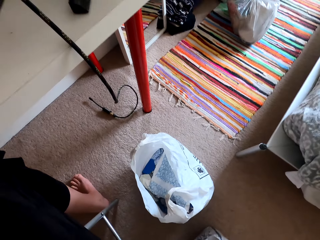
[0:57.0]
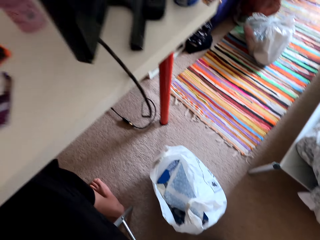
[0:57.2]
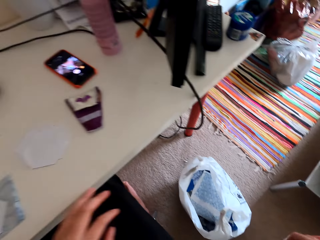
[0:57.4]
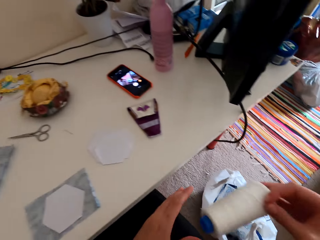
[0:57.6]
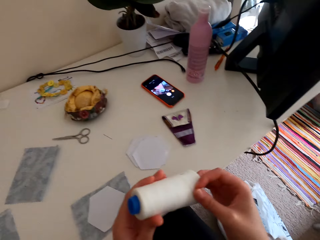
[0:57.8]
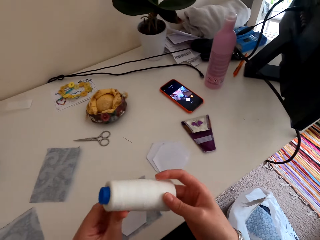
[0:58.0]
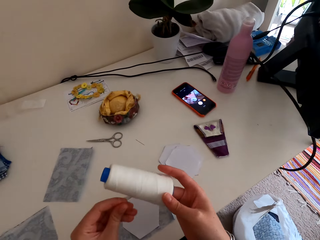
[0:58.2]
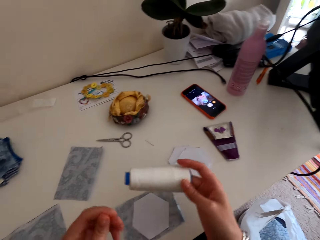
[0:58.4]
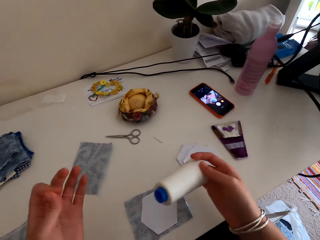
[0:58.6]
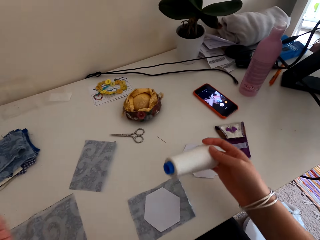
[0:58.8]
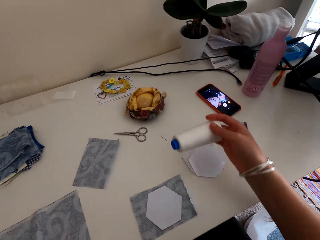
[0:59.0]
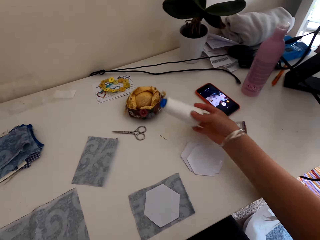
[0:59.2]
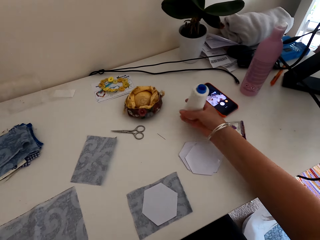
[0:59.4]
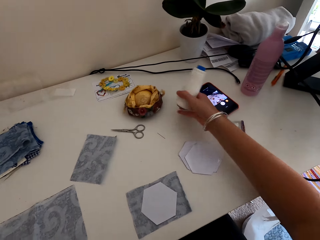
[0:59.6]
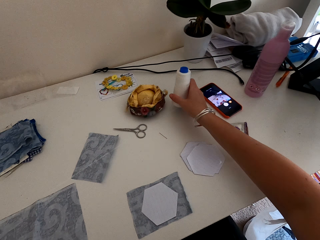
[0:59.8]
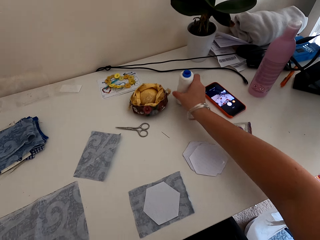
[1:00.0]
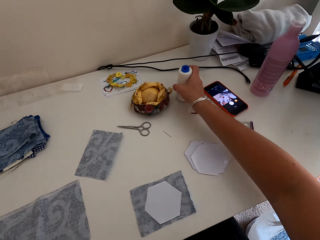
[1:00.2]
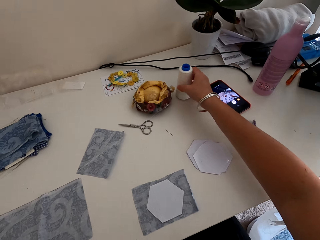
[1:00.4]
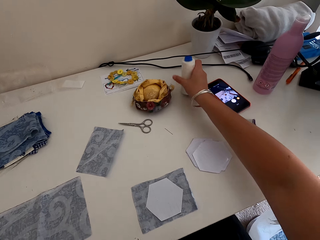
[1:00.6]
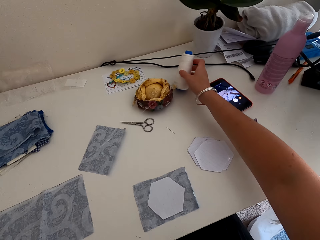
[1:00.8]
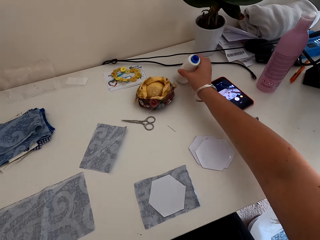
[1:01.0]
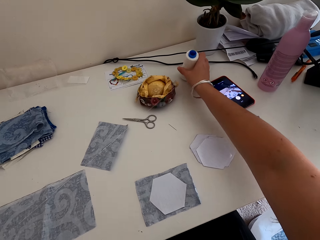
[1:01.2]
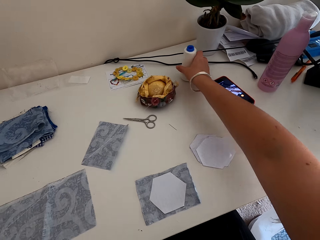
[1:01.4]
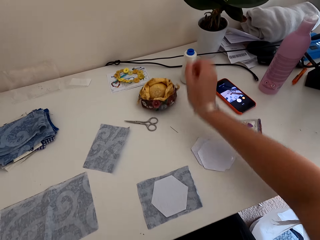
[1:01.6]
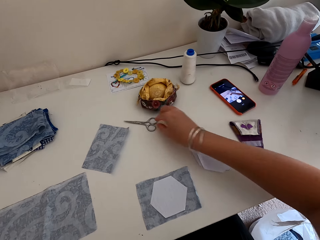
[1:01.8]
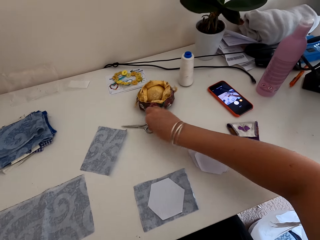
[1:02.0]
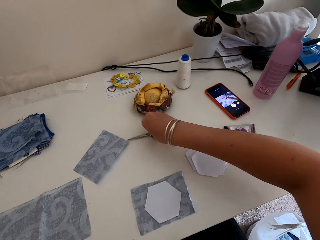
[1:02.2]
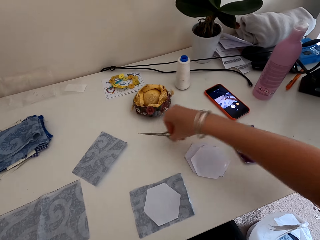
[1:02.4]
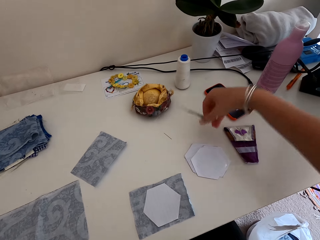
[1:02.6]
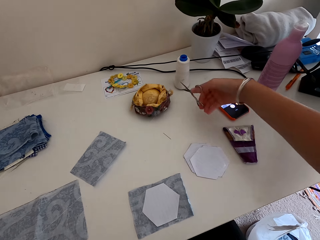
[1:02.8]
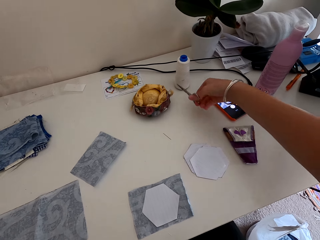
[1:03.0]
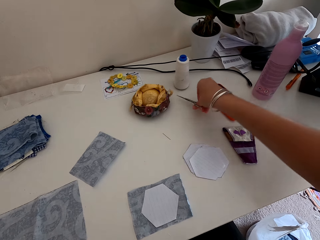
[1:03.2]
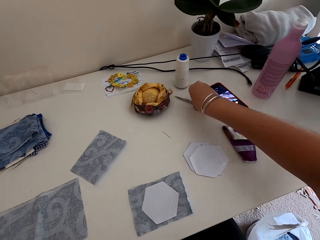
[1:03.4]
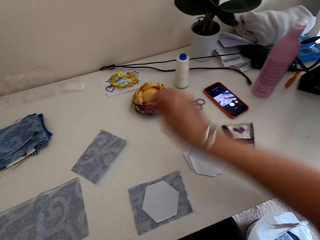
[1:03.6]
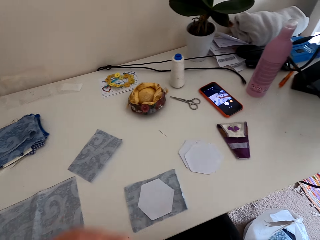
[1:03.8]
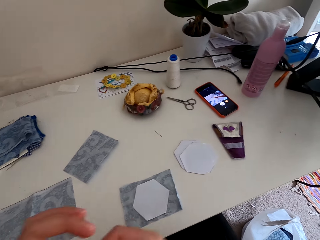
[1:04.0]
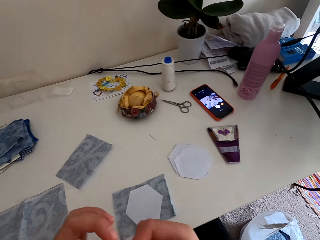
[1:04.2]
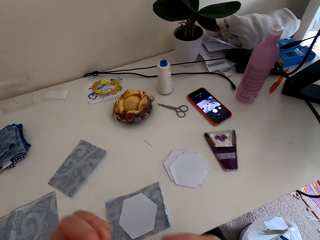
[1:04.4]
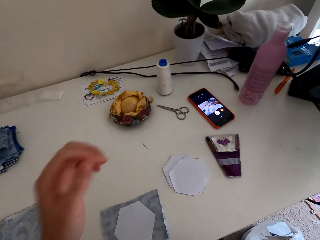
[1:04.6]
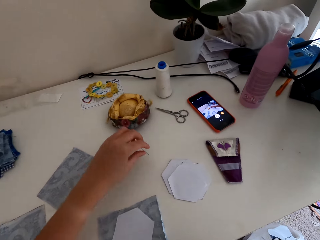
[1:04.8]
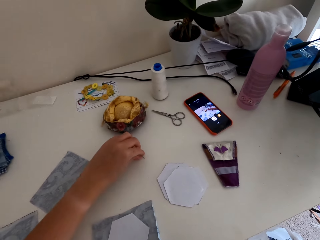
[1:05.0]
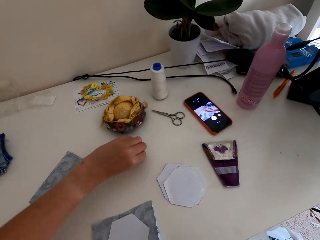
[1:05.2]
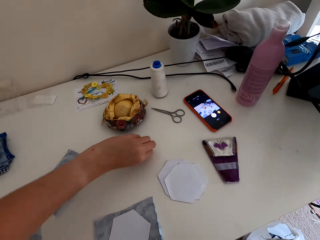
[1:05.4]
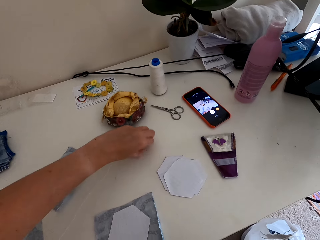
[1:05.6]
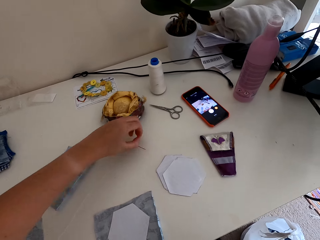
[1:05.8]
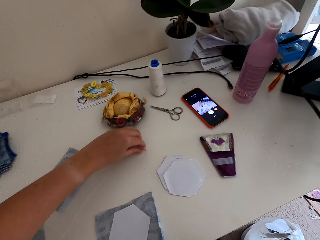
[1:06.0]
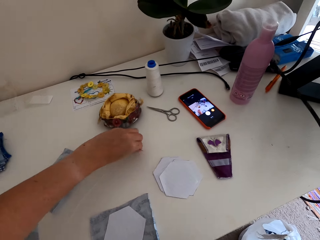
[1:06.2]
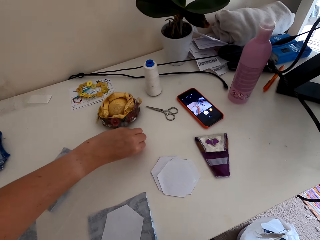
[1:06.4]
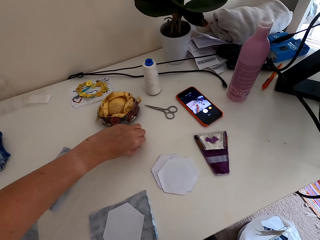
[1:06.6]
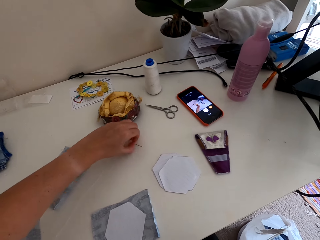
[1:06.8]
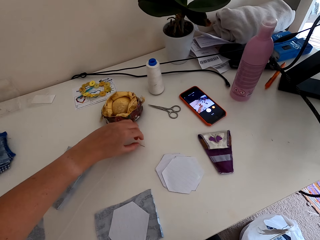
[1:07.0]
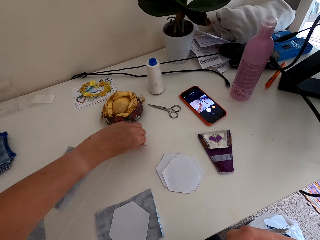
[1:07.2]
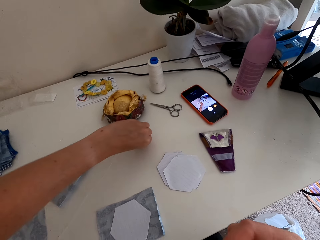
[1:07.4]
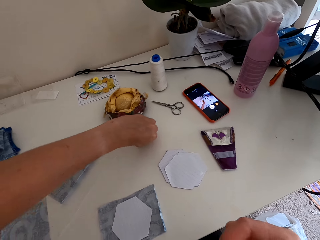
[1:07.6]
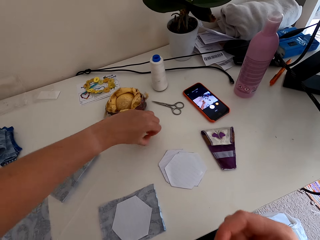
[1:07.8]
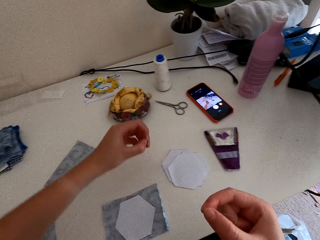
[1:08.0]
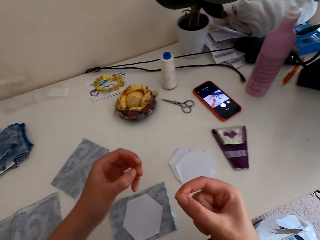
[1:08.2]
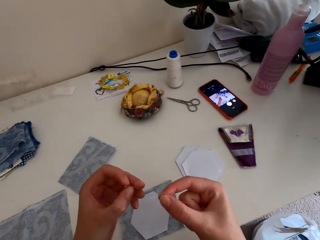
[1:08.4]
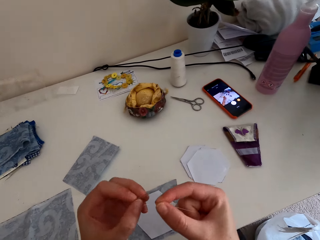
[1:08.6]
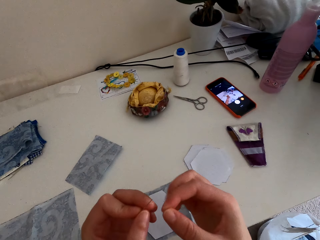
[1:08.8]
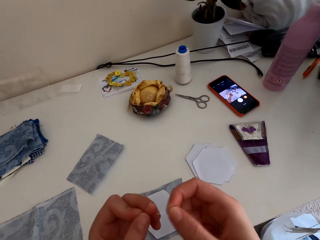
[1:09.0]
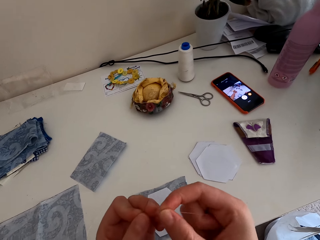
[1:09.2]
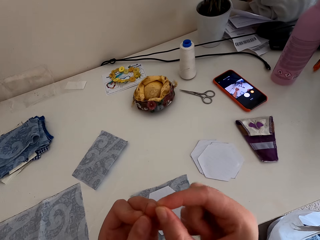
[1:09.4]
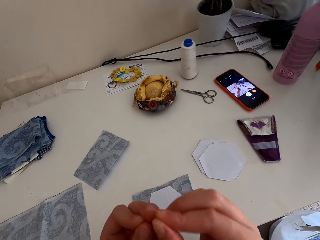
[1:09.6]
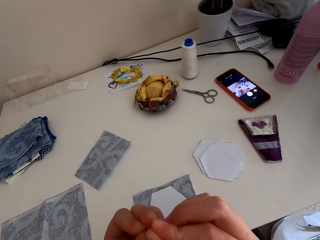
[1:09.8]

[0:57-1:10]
The camera wearer picks a sewing thread in the bag. They unwind the thread. They place the thread on the table. They pick the scissors. They cut the thread with the scissors. They put the scissors on the table. They pick the needle on the table.

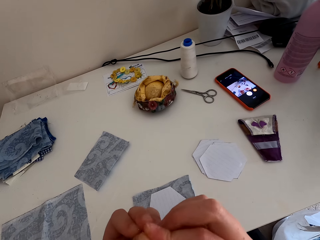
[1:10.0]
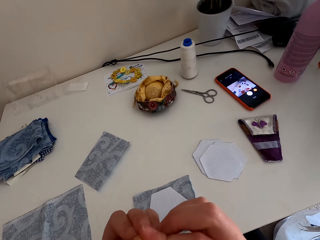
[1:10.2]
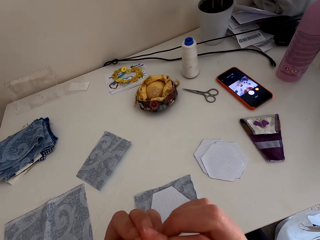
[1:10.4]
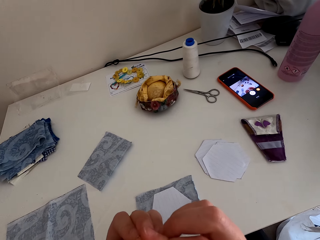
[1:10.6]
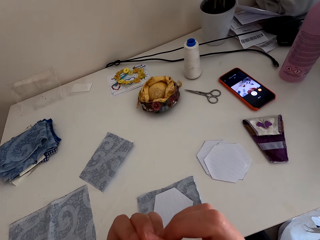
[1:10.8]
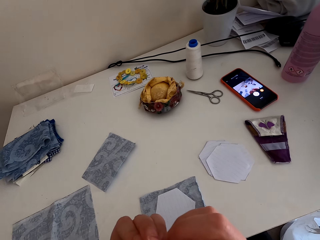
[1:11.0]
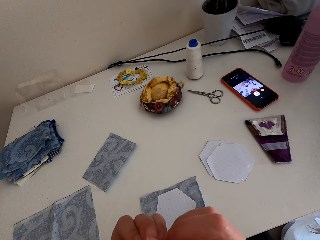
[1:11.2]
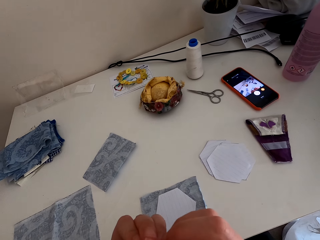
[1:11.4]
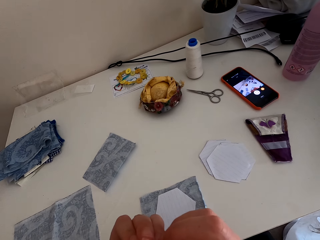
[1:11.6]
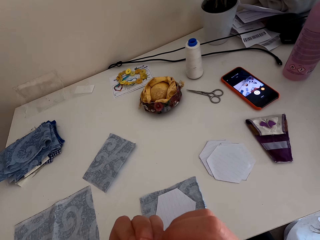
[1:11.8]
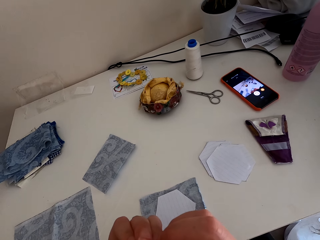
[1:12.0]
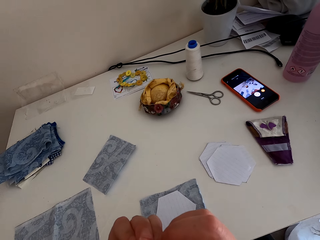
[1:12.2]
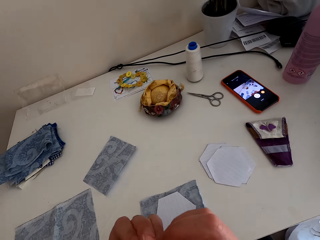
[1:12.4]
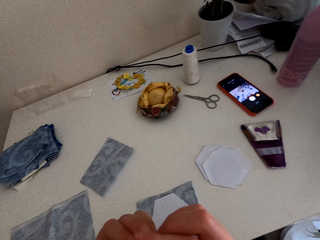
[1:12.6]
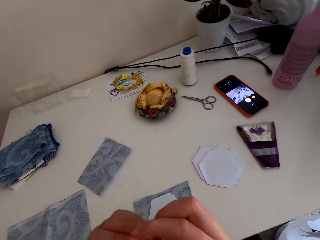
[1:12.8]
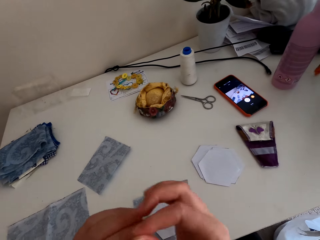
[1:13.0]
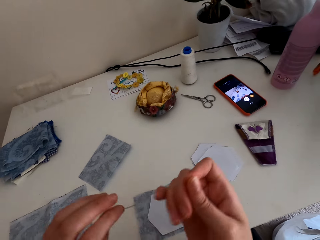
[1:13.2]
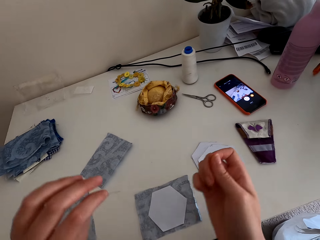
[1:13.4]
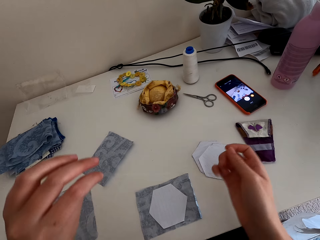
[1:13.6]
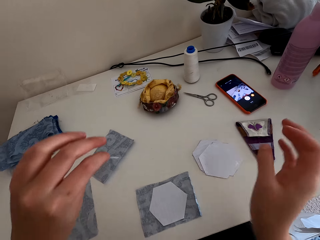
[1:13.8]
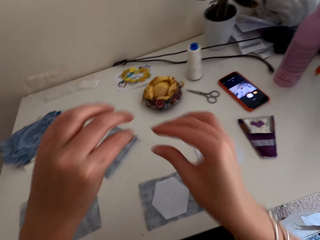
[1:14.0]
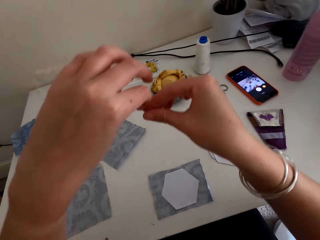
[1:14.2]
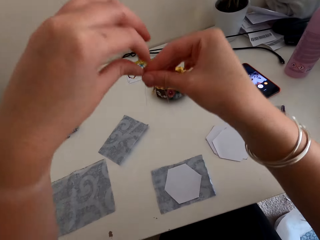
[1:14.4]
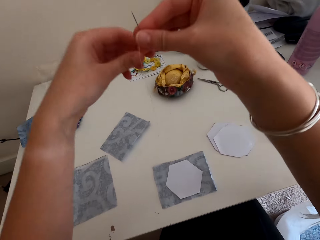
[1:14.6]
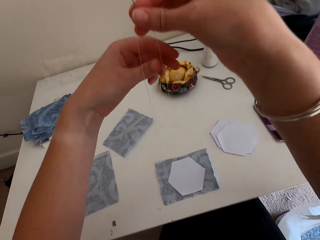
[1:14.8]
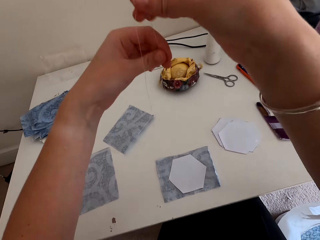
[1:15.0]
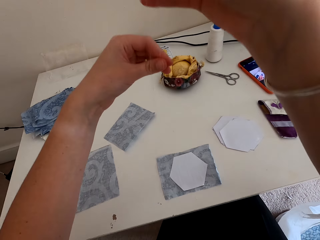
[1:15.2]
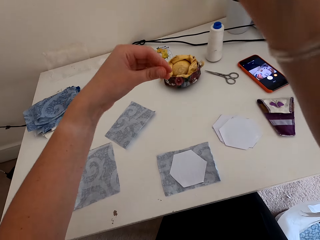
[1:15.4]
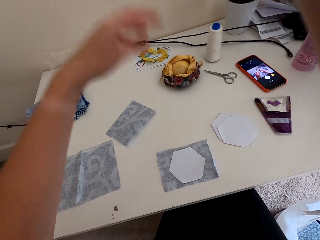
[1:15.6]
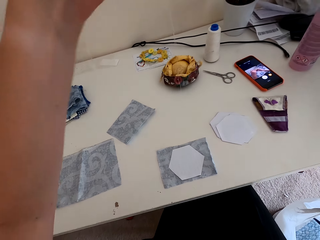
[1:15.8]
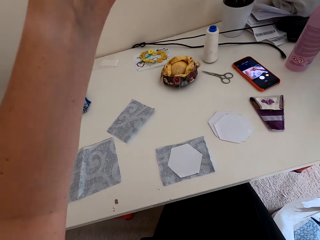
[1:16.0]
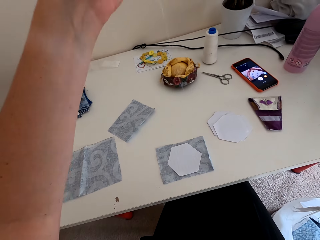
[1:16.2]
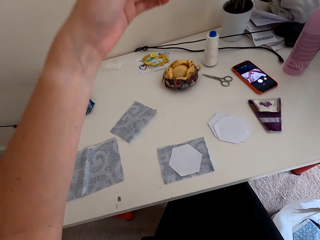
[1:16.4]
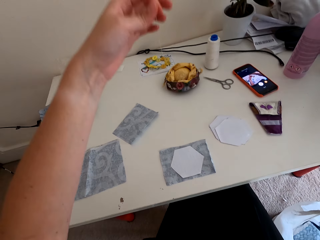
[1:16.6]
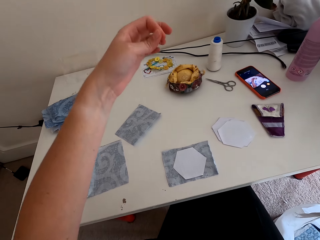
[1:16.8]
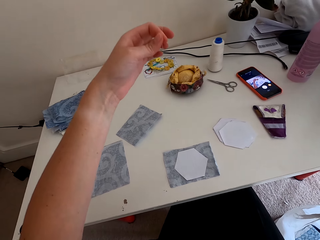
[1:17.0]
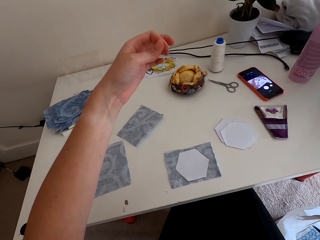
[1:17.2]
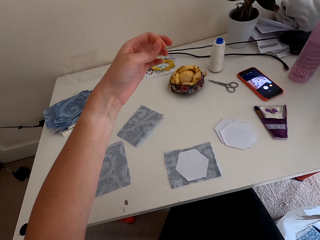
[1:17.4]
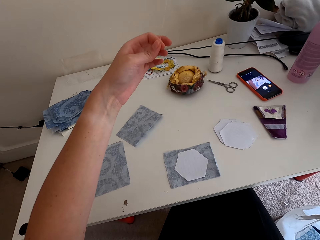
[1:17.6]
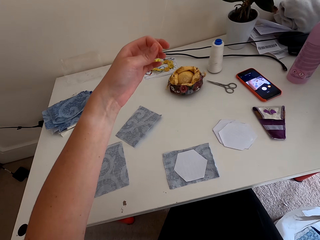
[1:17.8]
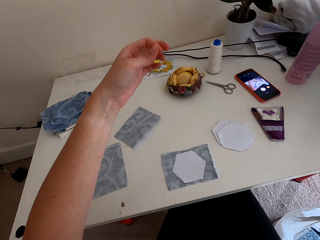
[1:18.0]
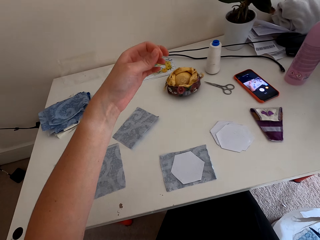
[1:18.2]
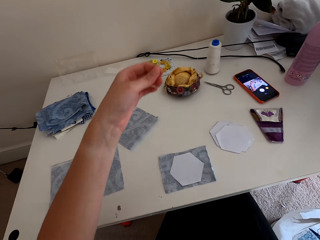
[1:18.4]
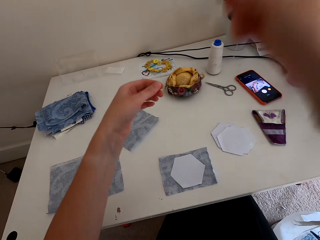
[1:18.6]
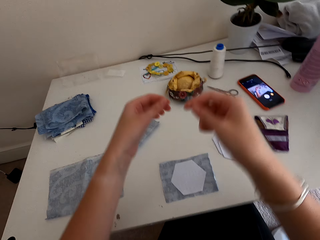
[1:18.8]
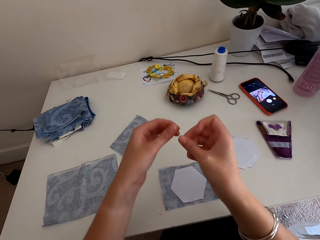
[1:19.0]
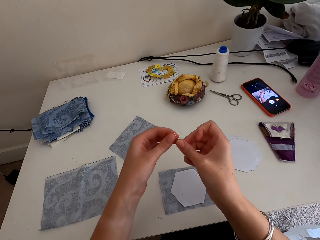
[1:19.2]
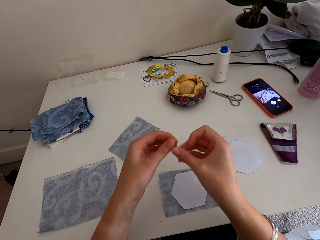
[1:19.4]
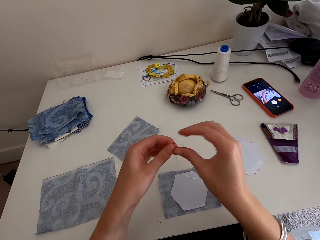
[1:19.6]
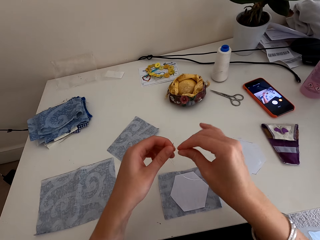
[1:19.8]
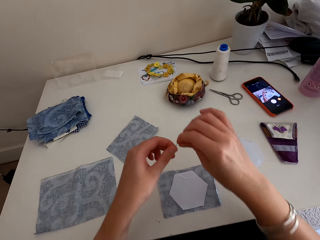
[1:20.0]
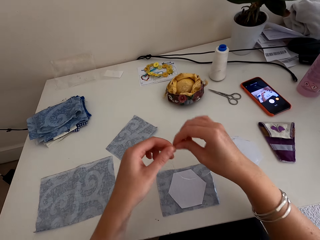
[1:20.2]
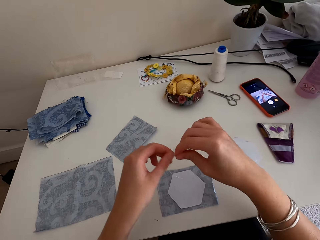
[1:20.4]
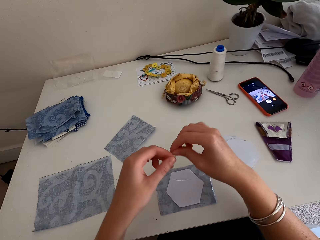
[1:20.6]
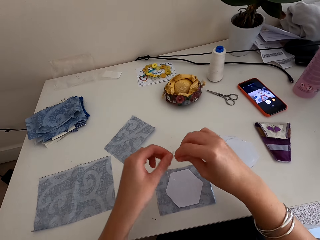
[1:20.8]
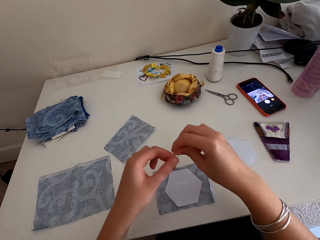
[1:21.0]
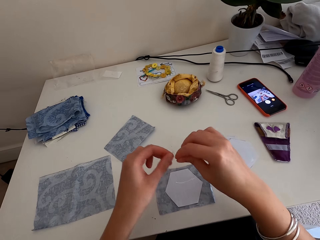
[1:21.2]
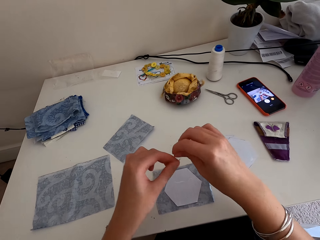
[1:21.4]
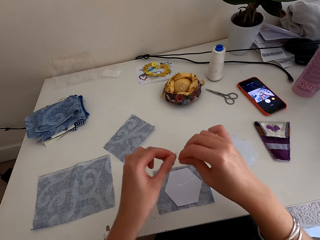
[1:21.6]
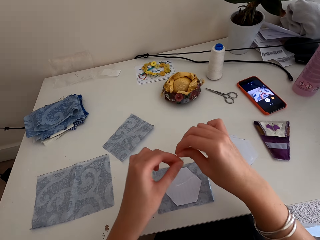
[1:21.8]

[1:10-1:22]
The camera wearer puts the sewing thread in a needle hole. They pull the thread. They stretch the thread. They roll the thread around the needle.
